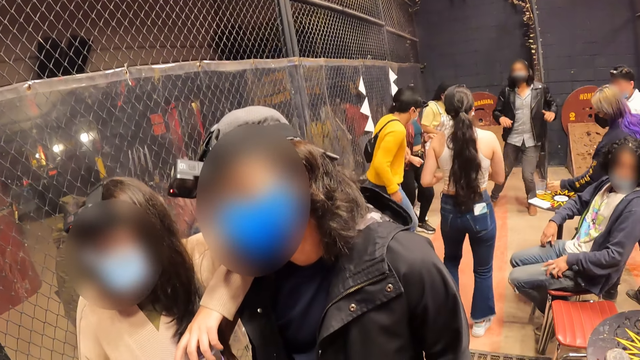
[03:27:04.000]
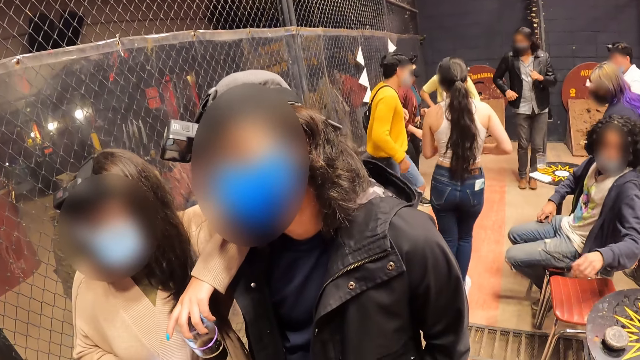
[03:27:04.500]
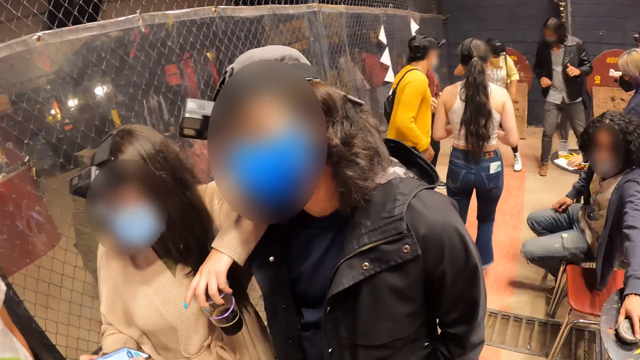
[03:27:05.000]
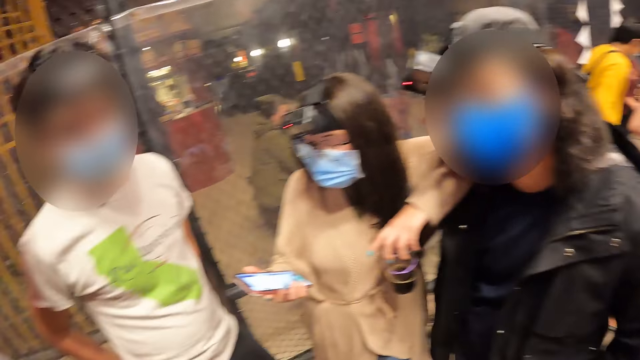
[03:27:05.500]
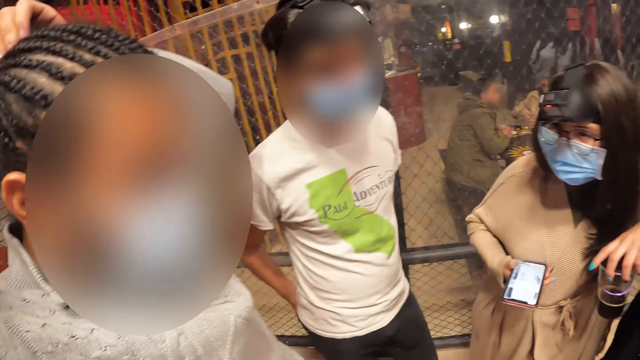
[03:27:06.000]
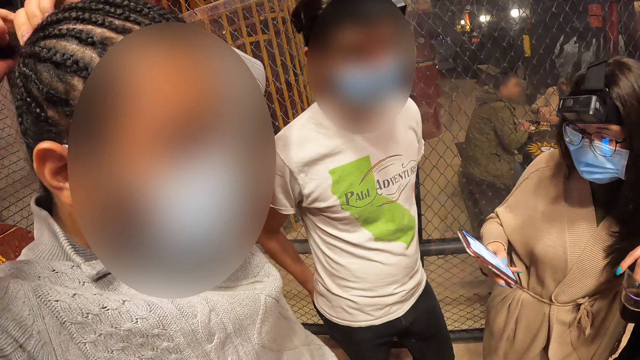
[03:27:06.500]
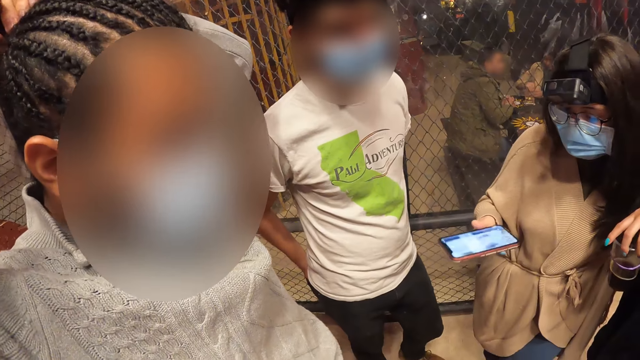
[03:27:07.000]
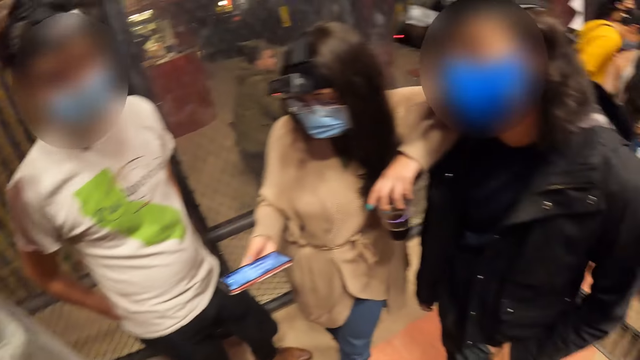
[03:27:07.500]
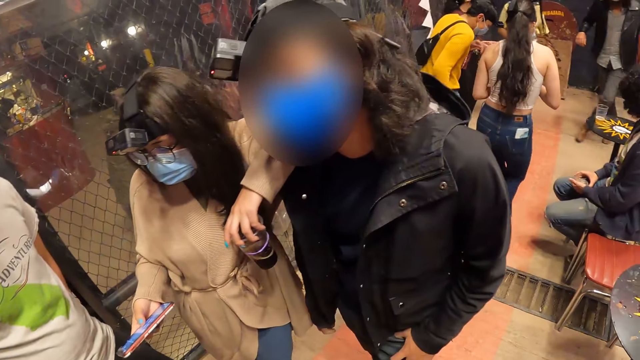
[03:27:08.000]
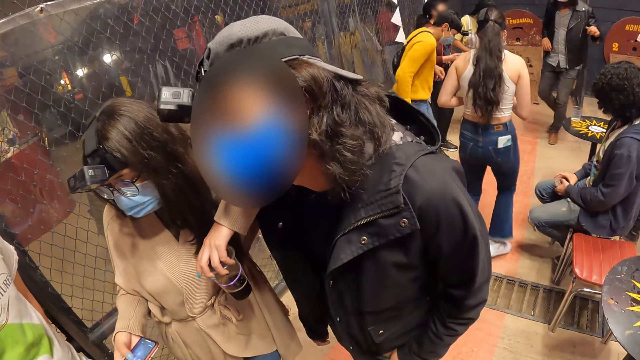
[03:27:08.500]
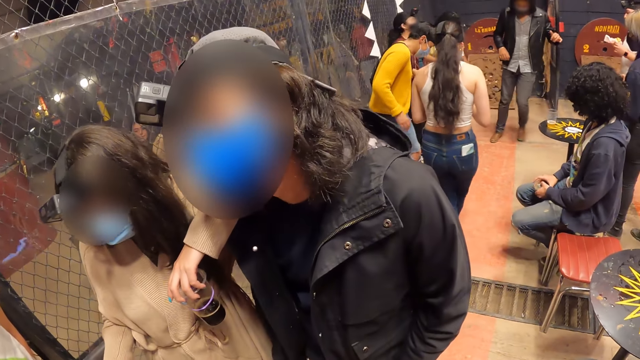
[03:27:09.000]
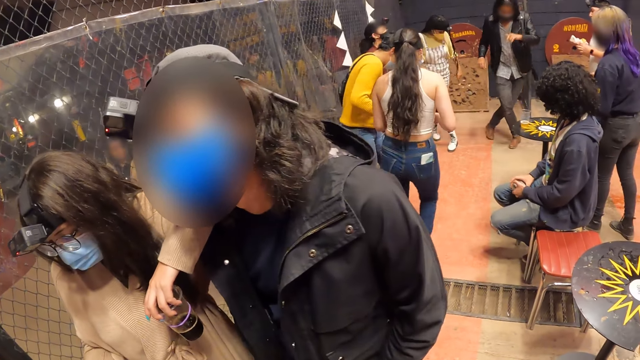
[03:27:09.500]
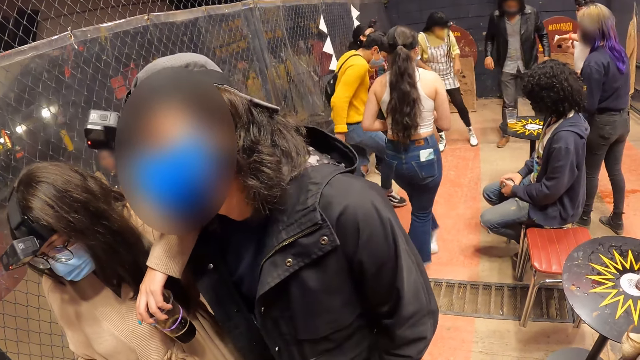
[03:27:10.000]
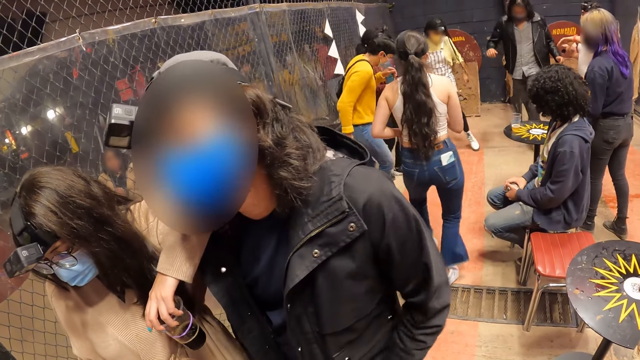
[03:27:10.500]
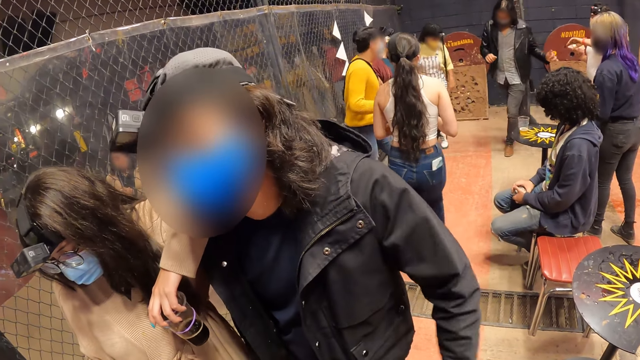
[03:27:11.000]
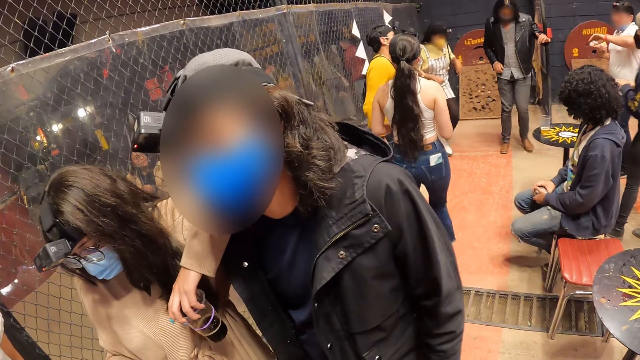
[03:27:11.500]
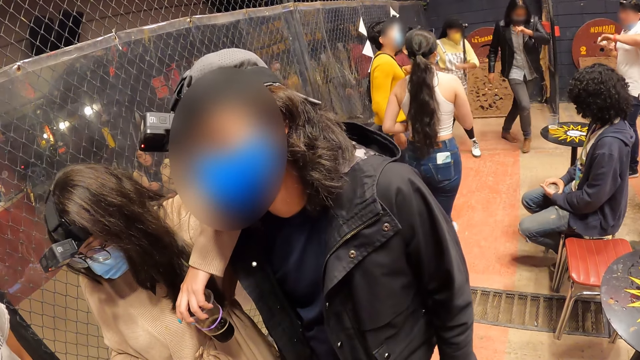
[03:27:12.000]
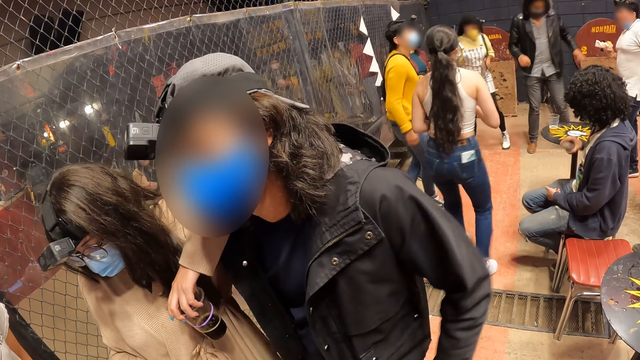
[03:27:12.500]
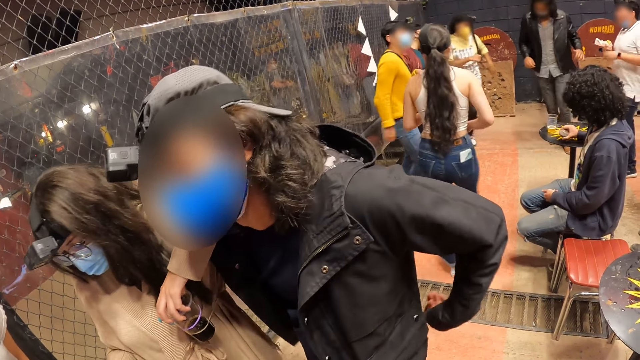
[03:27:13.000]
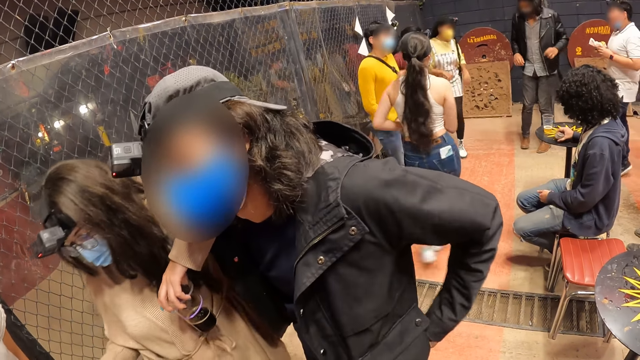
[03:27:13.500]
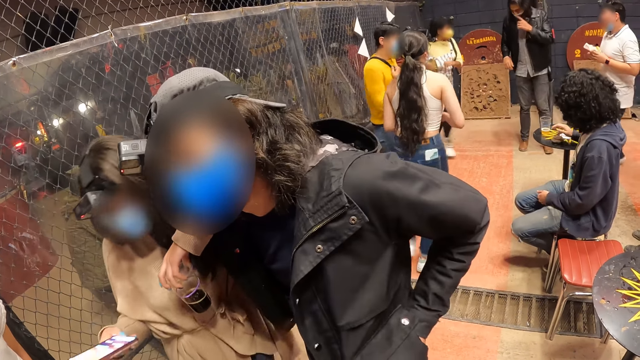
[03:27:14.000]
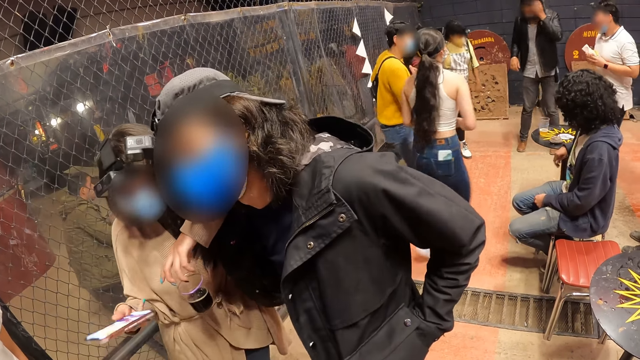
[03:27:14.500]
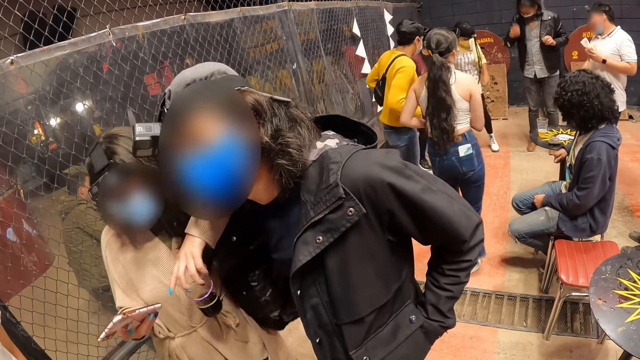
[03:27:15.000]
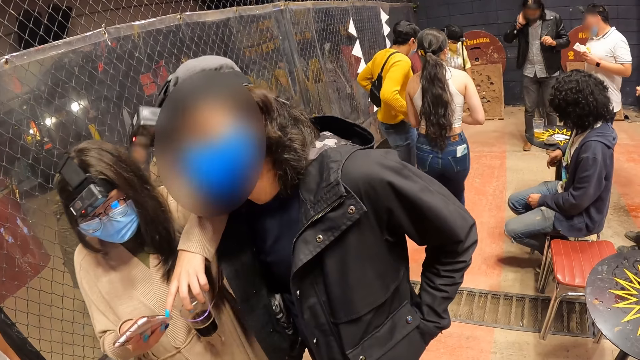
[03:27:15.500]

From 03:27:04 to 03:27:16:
The woman operates her phone with her right hand. The camera wearer looks around.

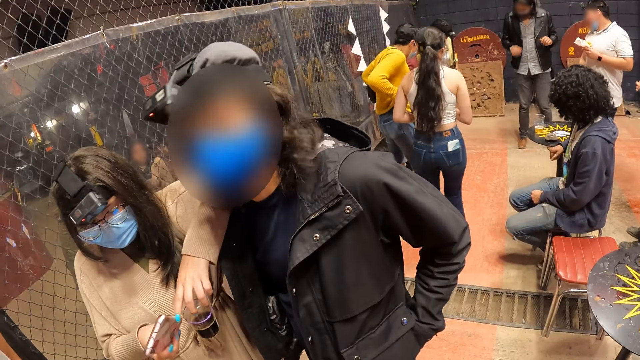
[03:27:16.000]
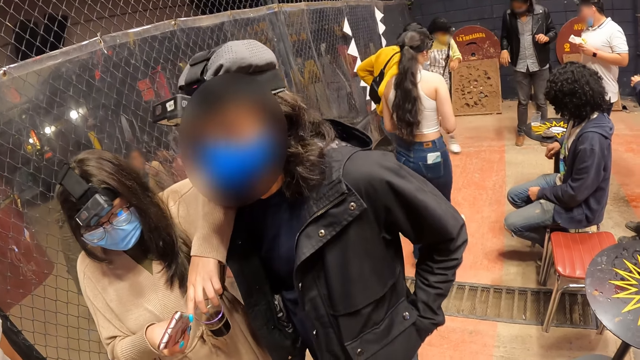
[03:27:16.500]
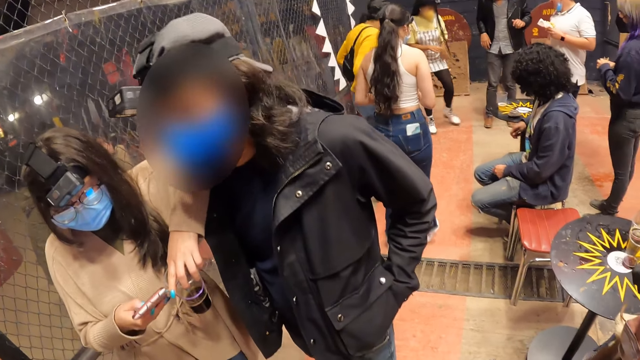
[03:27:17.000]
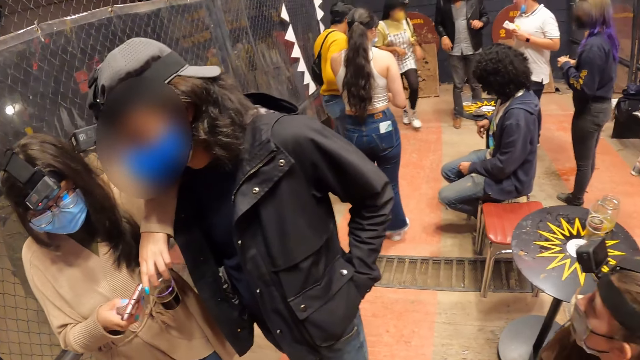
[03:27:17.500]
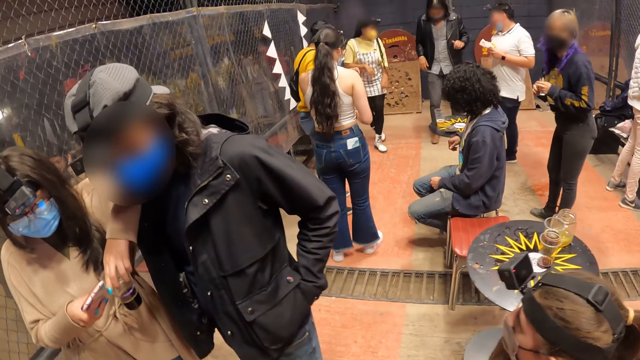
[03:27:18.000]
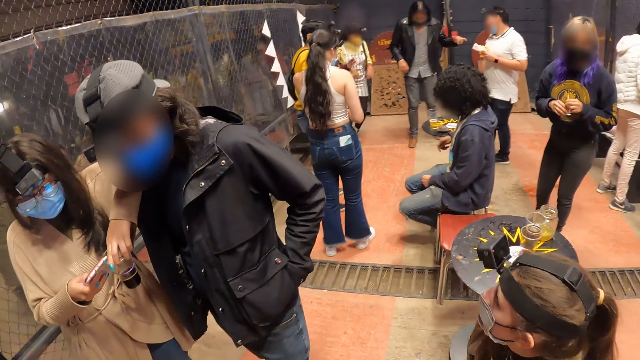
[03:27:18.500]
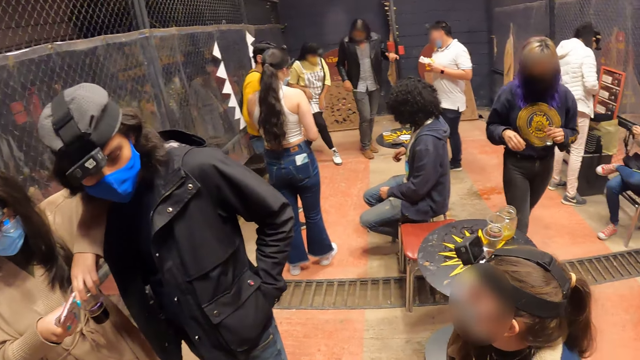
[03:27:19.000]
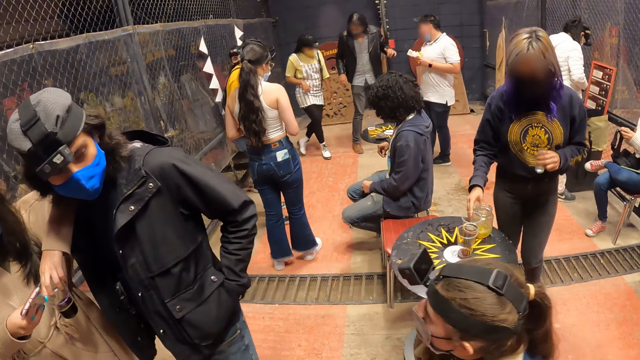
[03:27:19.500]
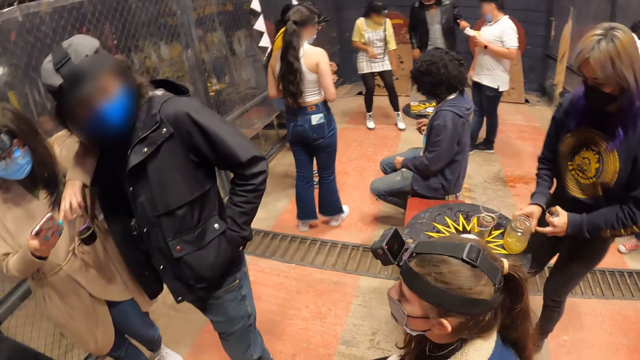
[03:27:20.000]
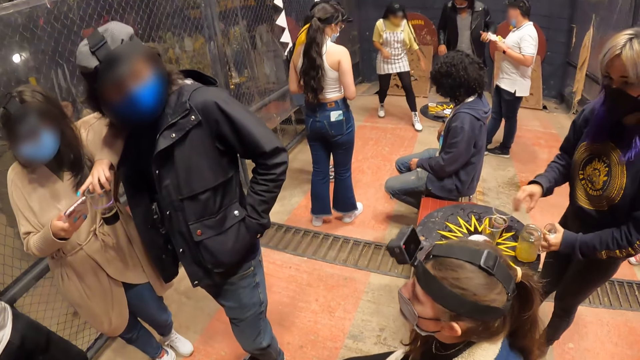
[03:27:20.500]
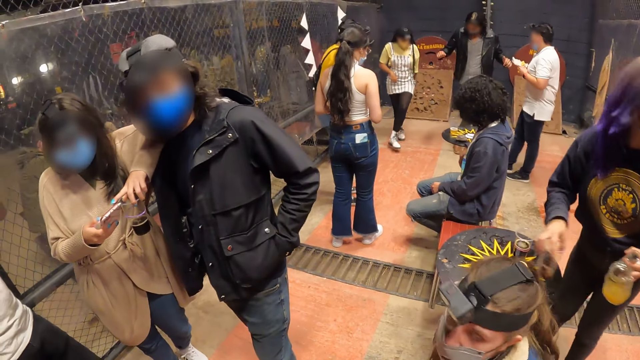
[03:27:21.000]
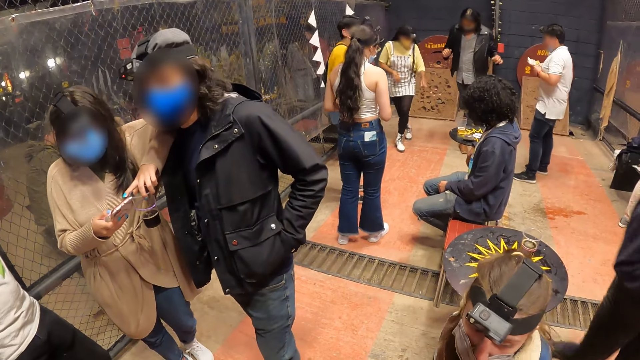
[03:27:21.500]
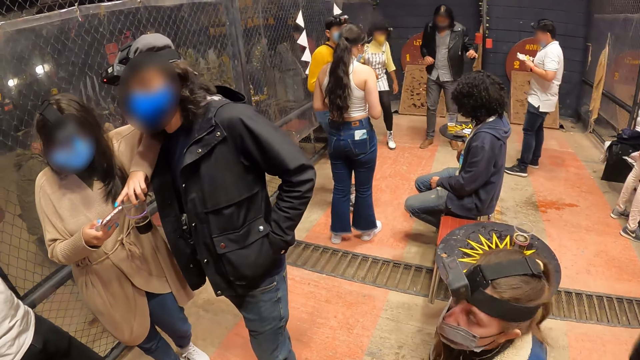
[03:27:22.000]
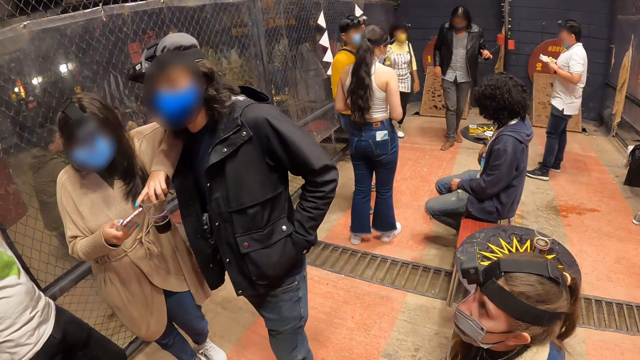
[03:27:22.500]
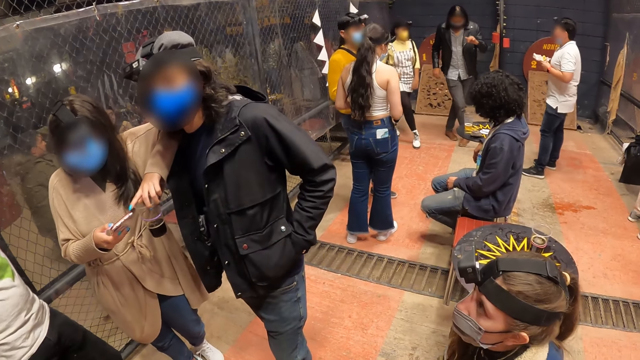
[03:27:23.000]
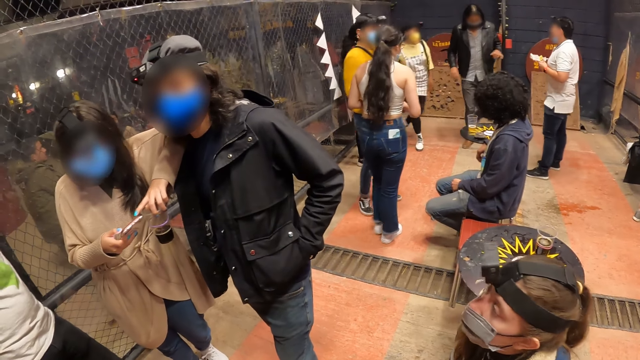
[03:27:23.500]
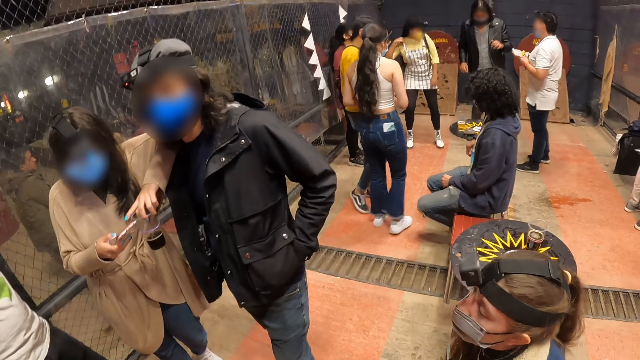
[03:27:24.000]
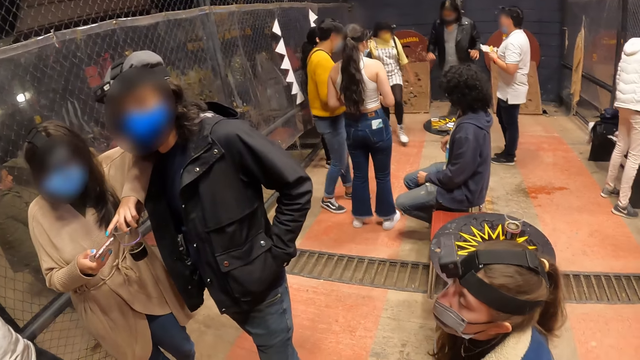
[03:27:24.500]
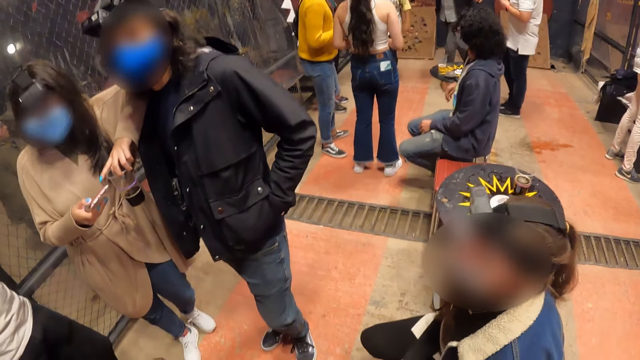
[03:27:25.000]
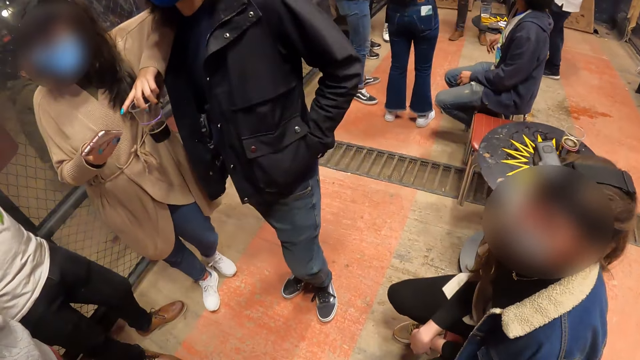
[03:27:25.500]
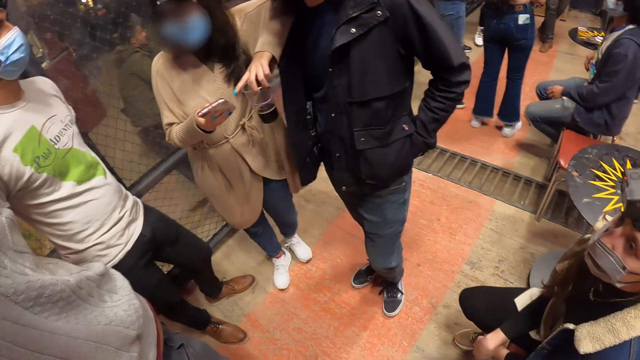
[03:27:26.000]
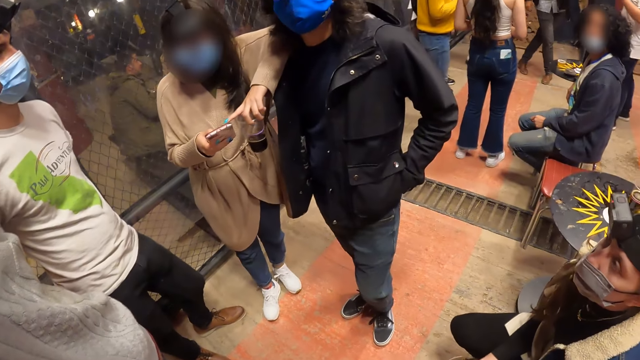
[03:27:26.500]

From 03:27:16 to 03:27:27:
The camera wearer interacts with another woman.
